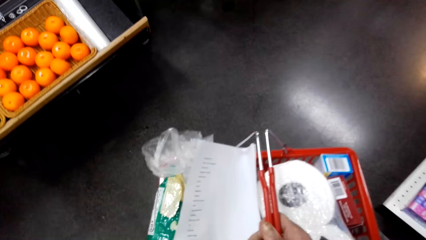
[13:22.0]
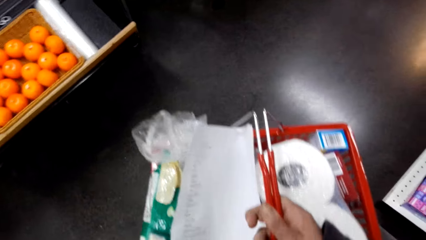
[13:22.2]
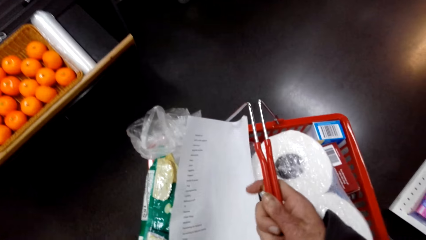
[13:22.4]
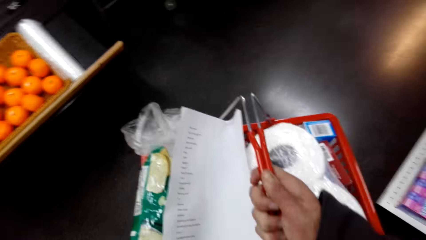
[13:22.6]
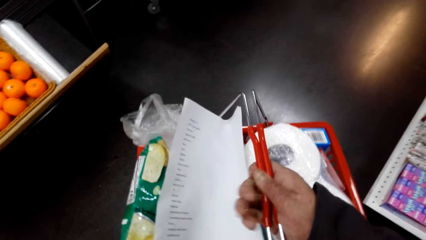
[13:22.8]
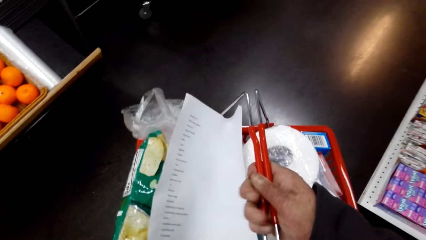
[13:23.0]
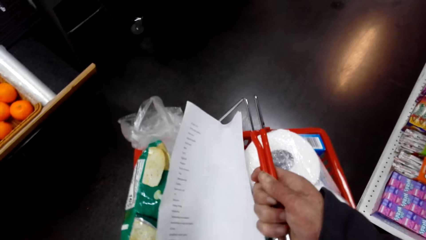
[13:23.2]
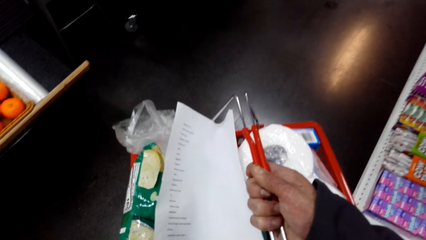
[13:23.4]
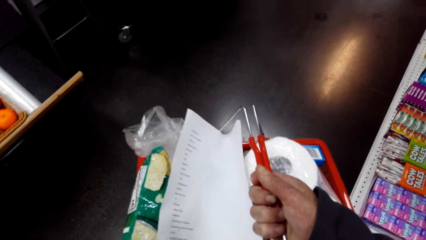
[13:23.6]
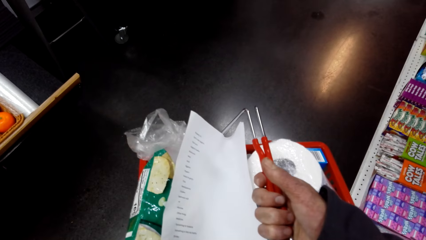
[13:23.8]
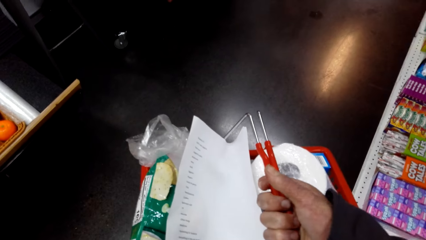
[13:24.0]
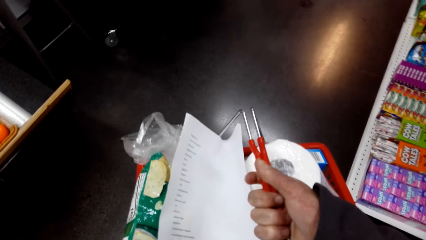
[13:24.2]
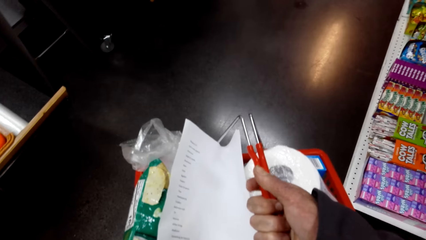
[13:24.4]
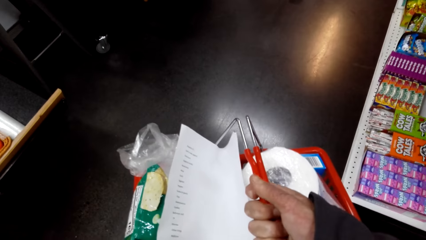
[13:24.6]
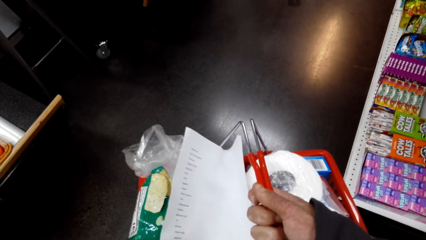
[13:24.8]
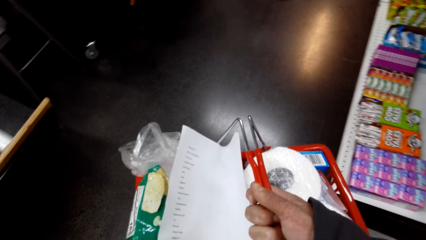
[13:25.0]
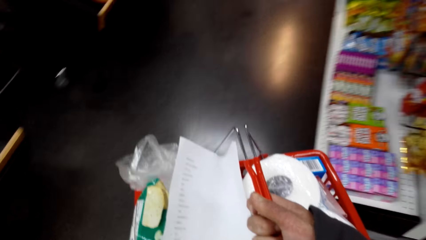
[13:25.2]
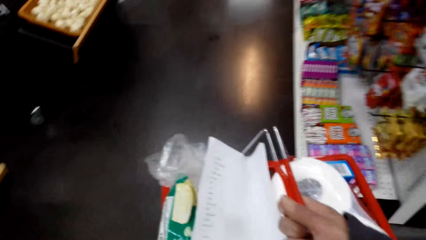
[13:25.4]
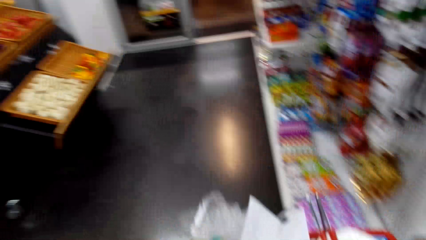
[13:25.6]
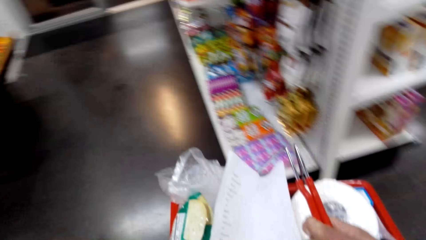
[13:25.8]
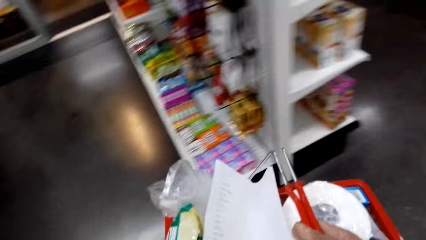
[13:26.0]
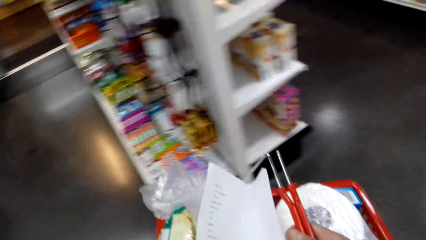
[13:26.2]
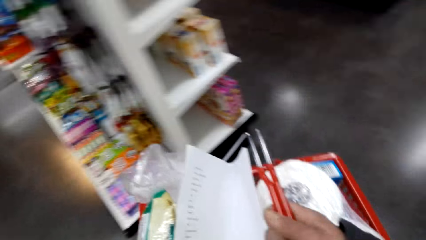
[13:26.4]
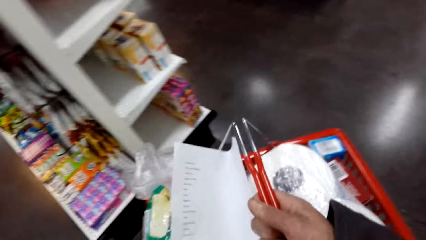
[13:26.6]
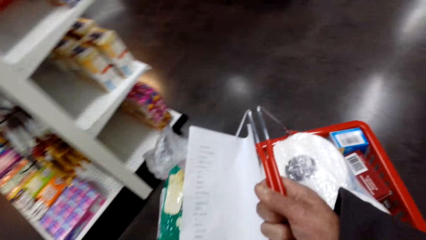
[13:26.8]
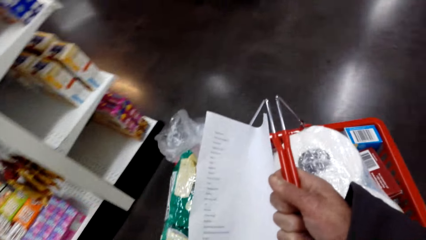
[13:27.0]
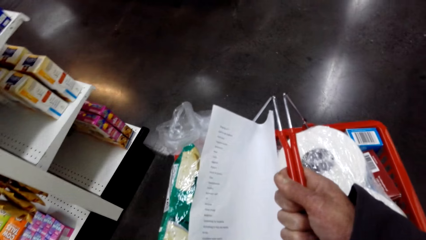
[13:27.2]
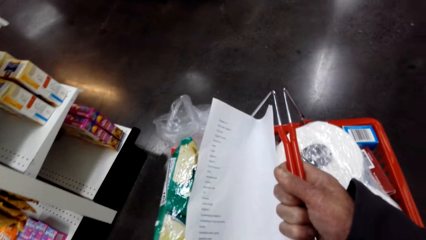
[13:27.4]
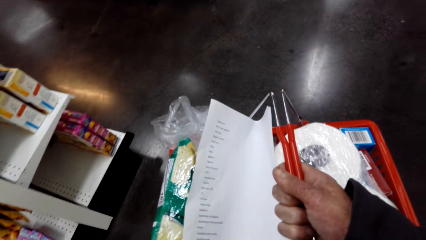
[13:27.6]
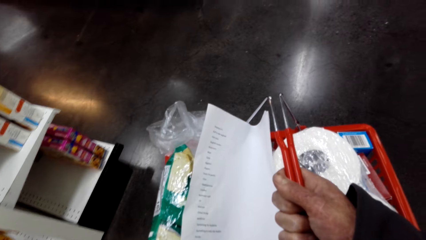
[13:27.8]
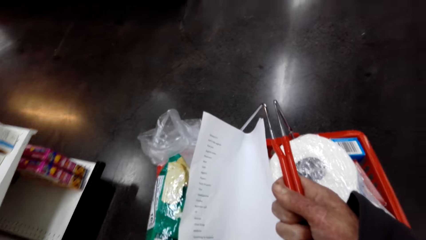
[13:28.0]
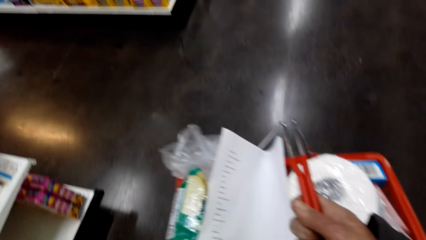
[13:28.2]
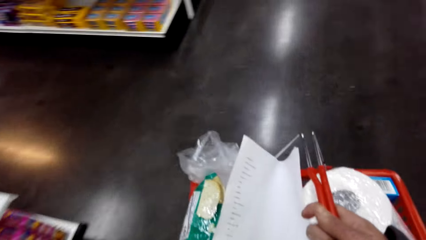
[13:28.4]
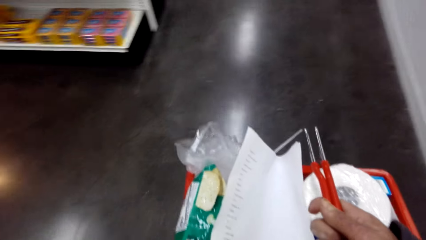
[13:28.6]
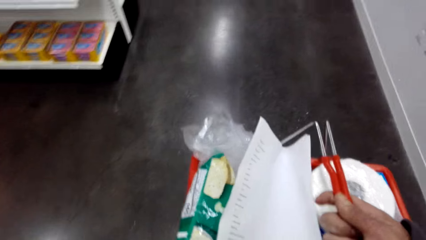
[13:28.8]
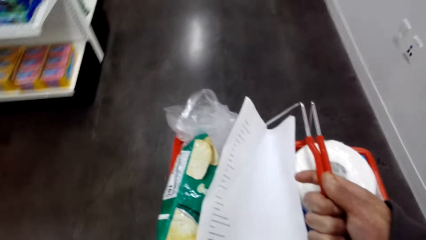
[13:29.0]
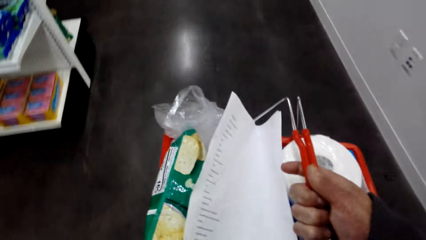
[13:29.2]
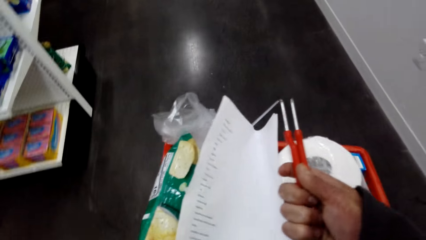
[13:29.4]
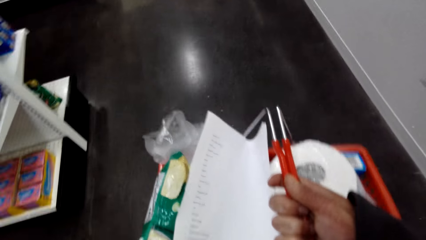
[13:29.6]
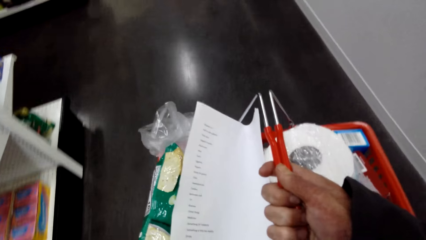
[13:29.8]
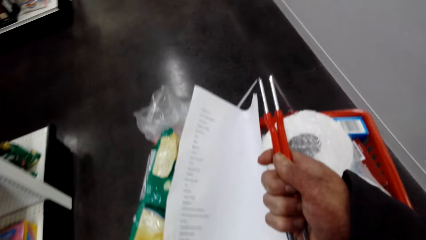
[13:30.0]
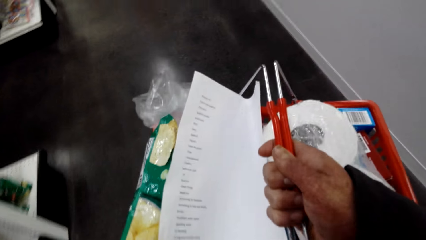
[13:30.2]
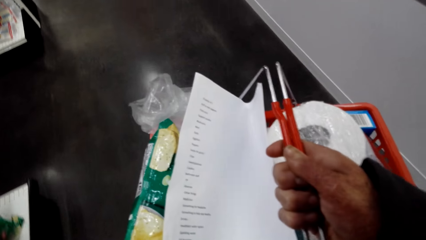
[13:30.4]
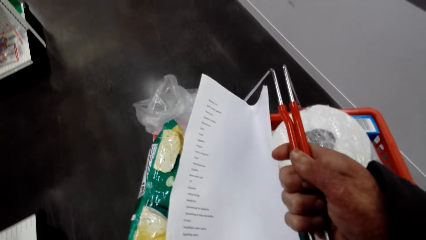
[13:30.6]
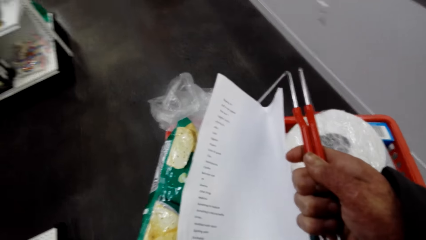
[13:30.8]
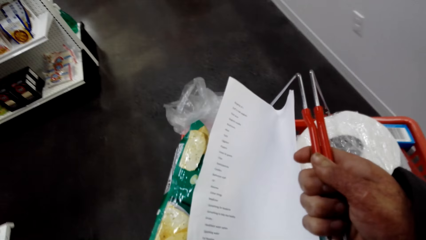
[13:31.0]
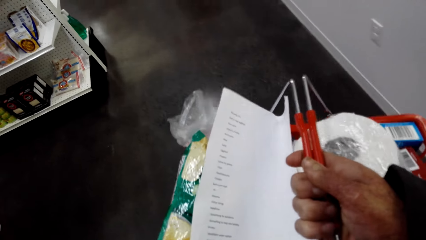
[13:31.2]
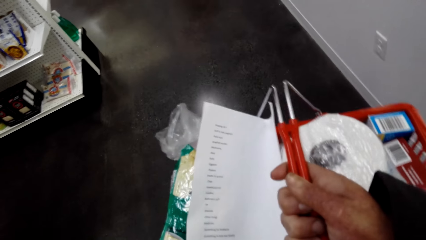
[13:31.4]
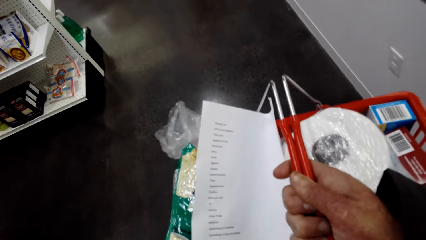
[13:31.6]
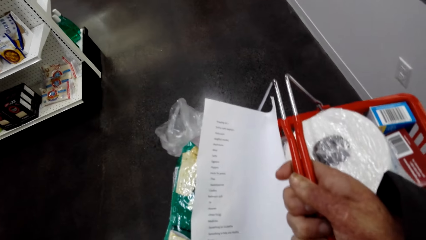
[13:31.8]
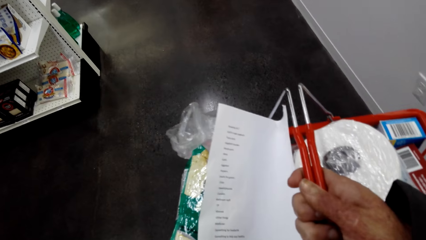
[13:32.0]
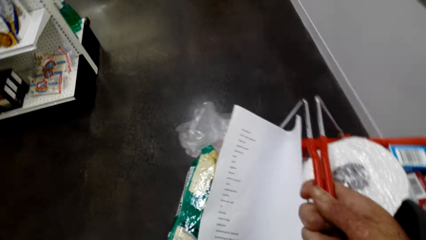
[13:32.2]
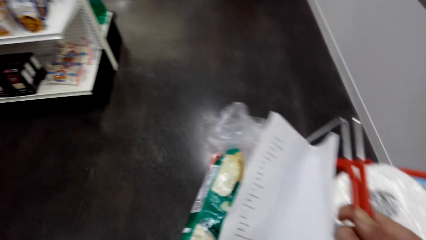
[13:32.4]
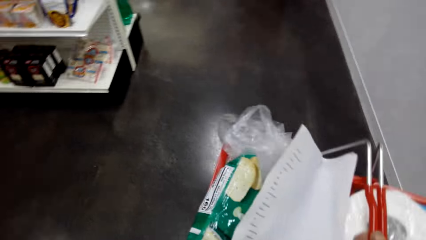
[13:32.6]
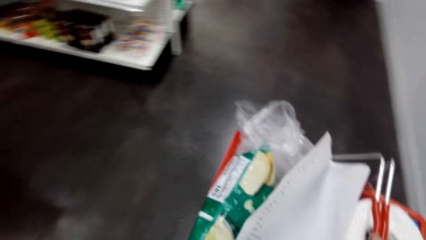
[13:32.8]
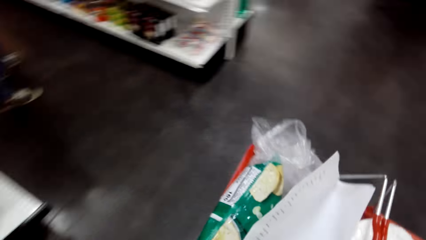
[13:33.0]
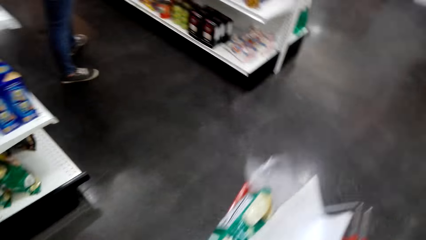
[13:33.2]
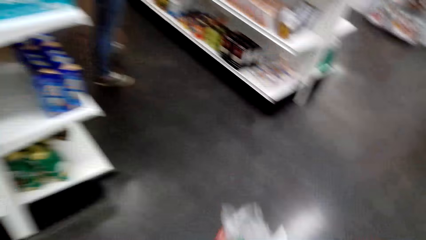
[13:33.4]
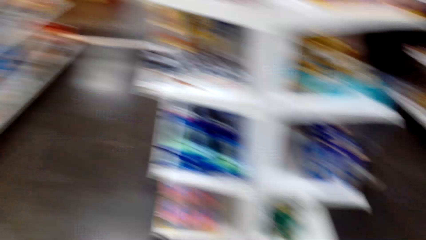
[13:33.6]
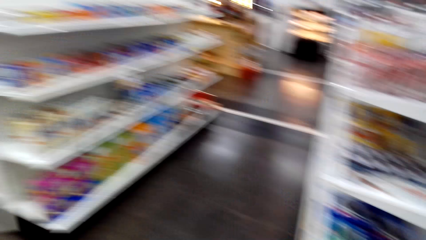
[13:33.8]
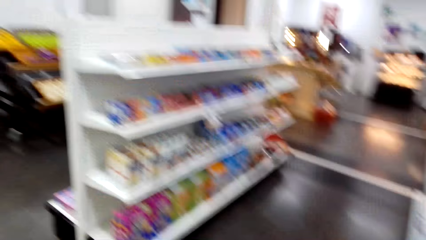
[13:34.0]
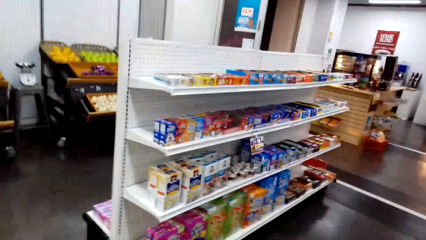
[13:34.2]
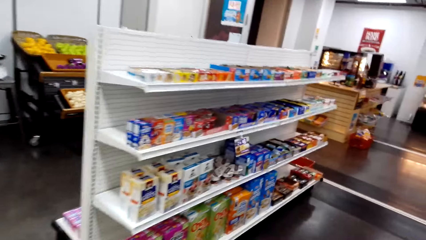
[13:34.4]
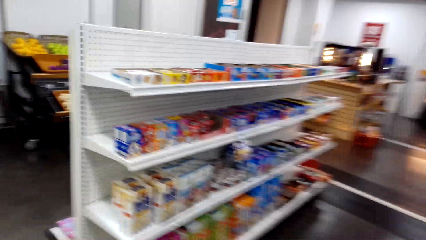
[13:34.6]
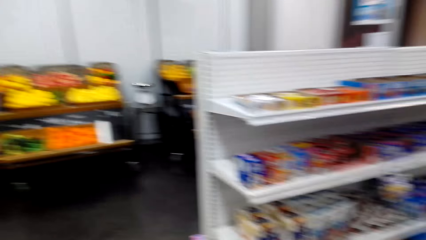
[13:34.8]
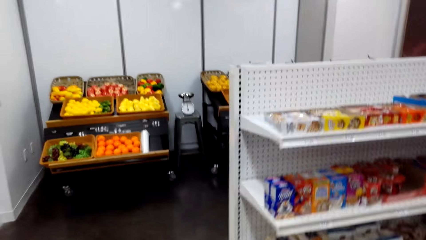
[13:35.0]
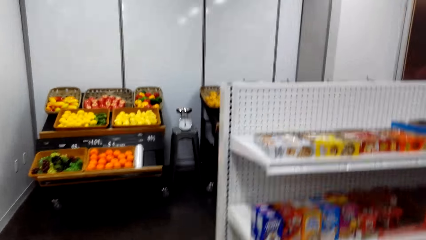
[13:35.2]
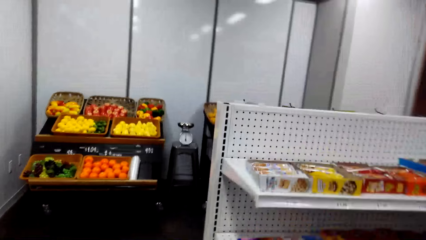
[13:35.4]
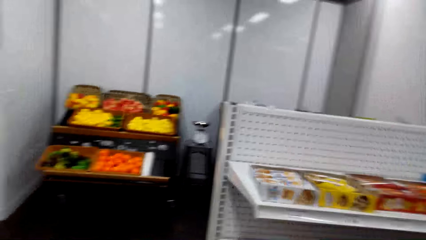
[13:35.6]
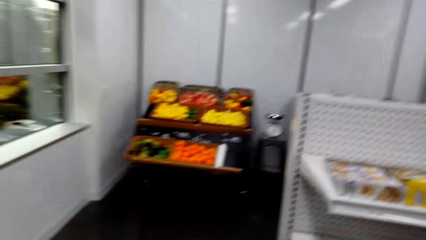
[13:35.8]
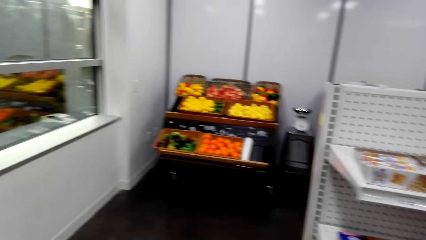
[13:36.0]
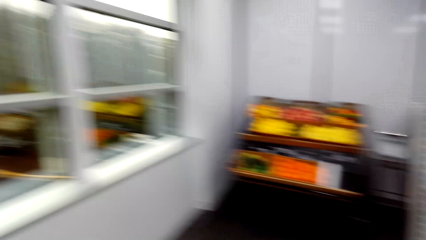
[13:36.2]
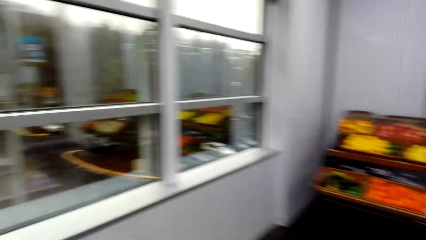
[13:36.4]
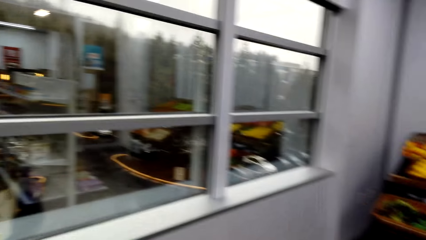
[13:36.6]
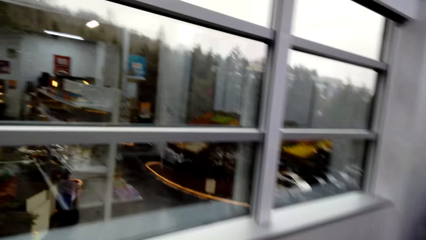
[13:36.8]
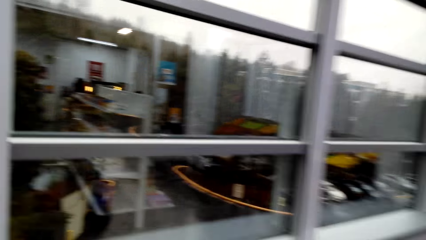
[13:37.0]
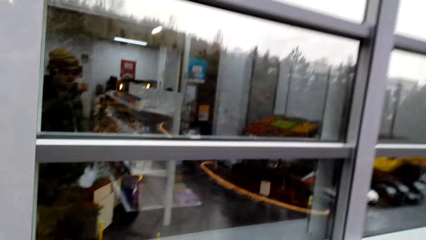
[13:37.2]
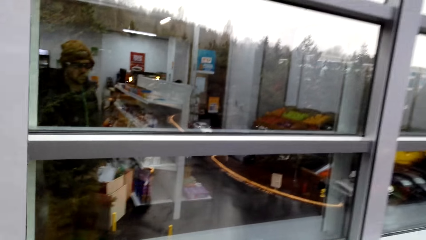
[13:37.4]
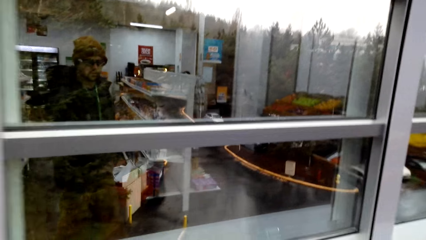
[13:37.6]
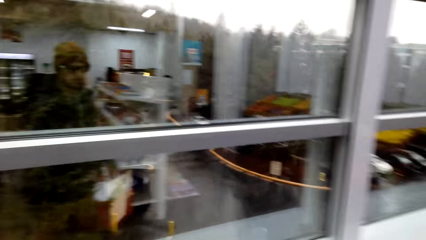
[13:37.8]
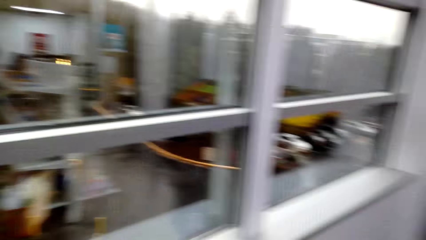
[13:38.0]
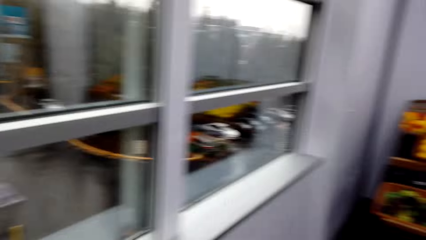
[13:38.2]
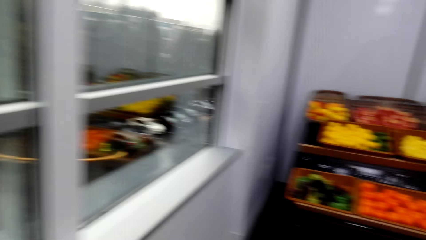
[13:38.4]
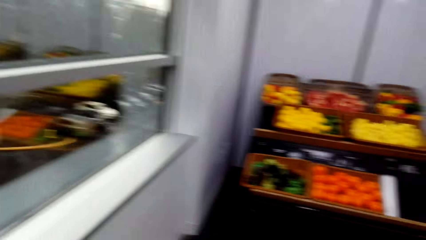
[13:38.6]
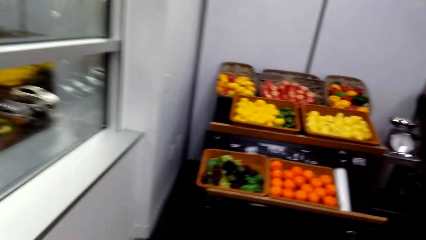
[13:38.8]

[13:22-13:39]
The camera wearer walks around, turns around, and walks around. They turn around.
